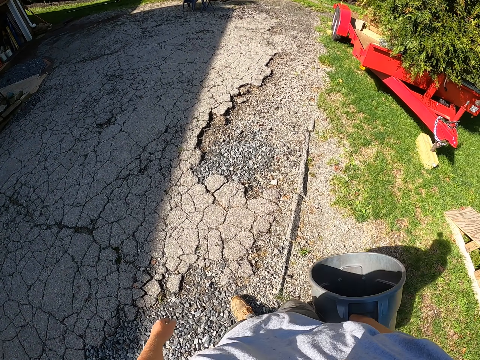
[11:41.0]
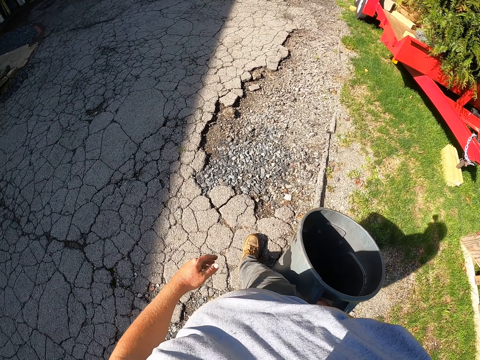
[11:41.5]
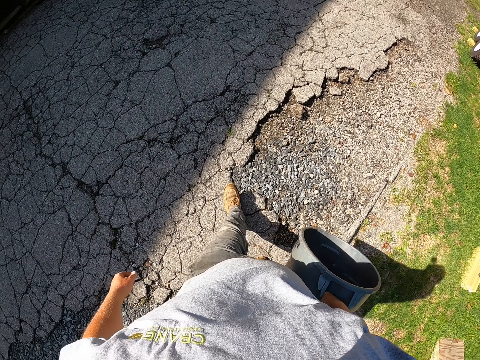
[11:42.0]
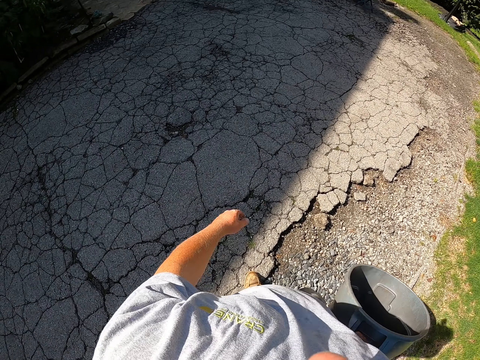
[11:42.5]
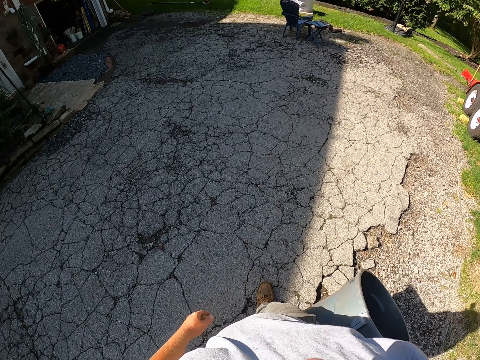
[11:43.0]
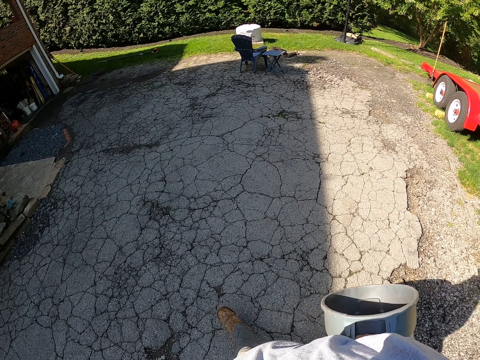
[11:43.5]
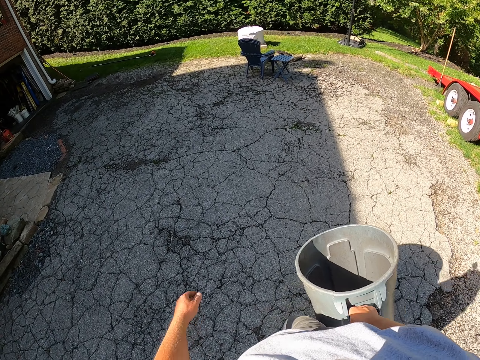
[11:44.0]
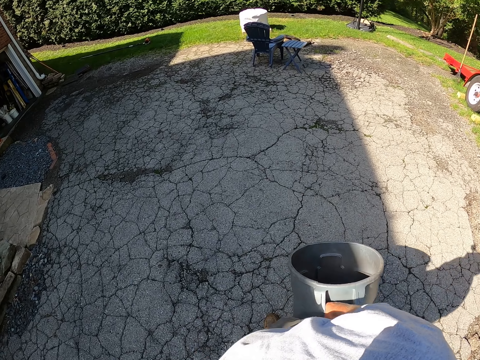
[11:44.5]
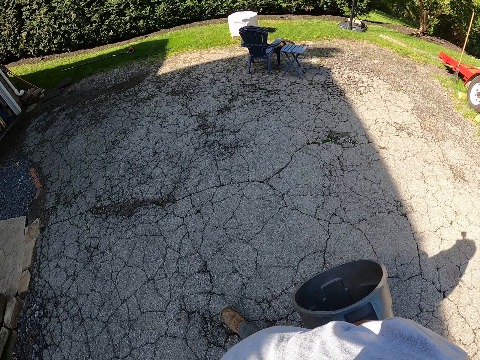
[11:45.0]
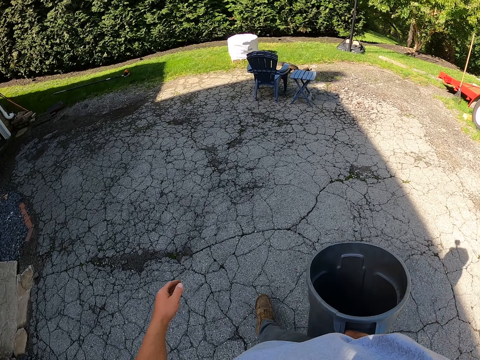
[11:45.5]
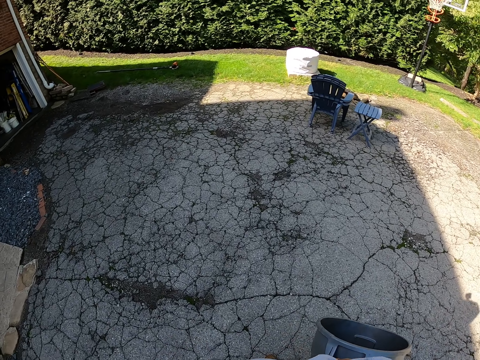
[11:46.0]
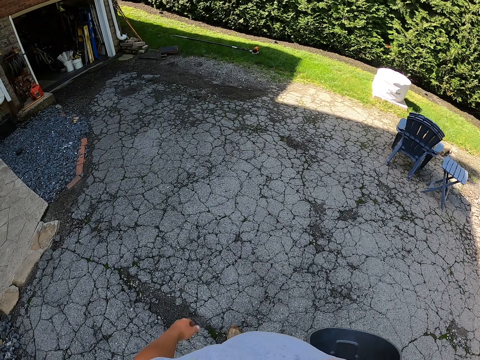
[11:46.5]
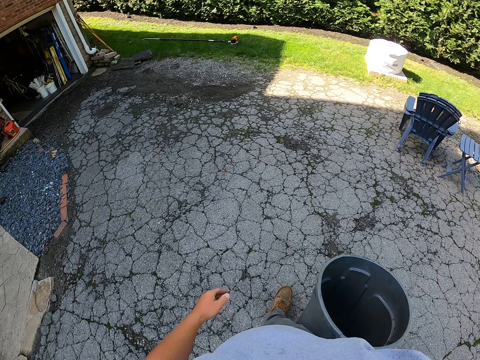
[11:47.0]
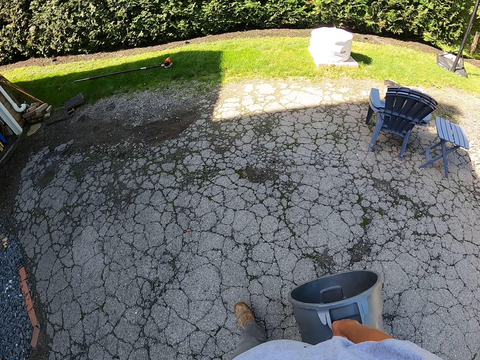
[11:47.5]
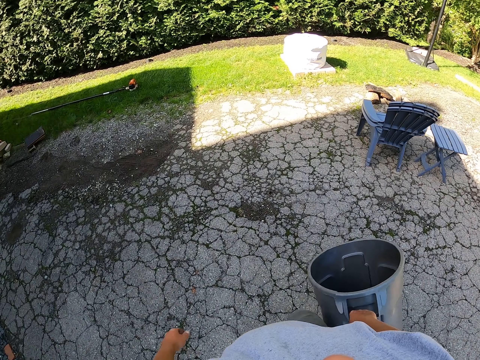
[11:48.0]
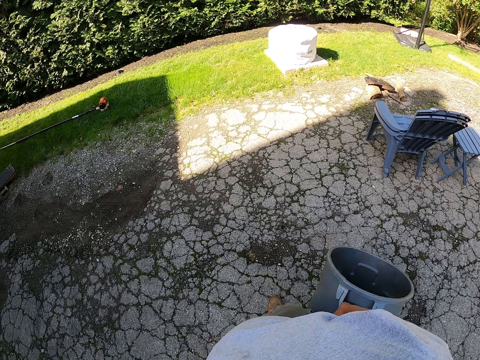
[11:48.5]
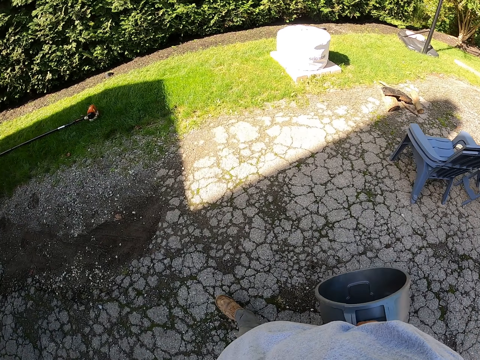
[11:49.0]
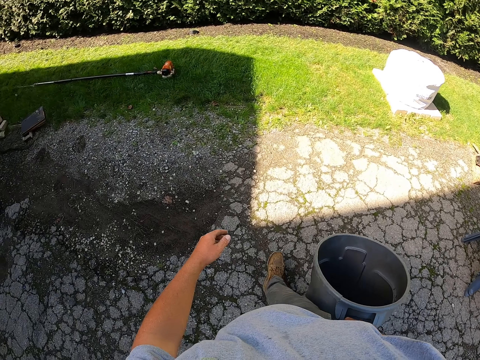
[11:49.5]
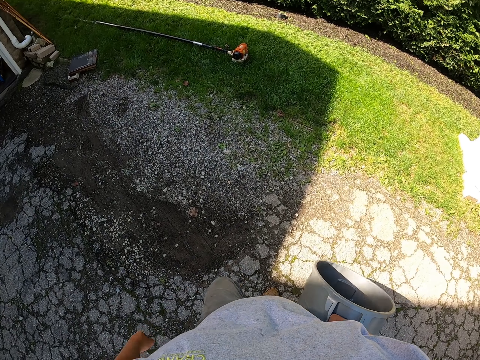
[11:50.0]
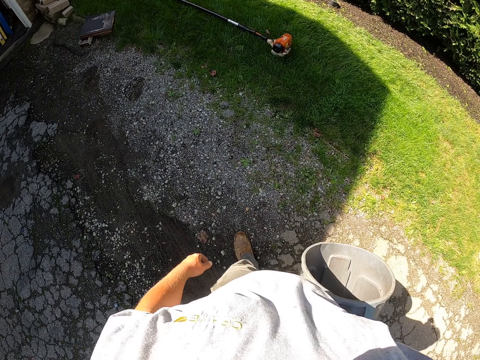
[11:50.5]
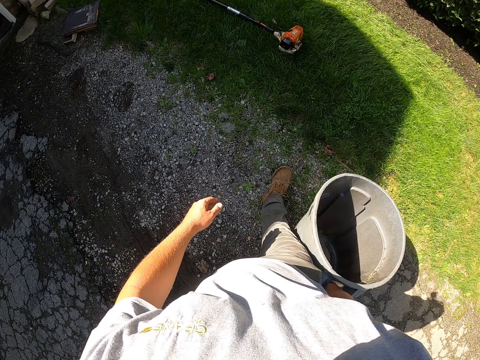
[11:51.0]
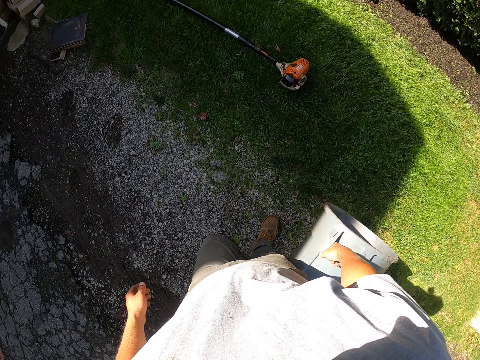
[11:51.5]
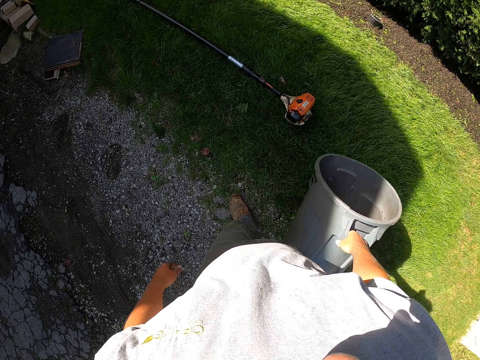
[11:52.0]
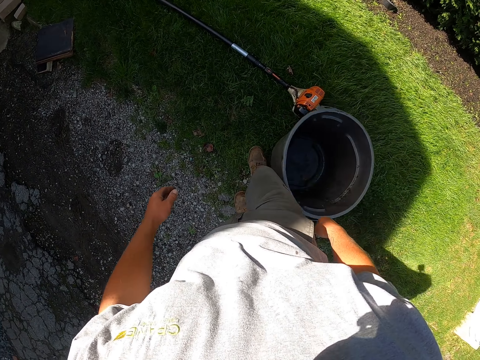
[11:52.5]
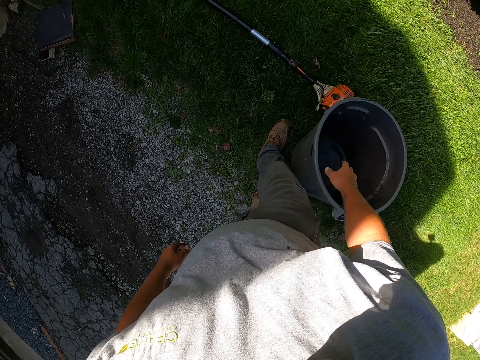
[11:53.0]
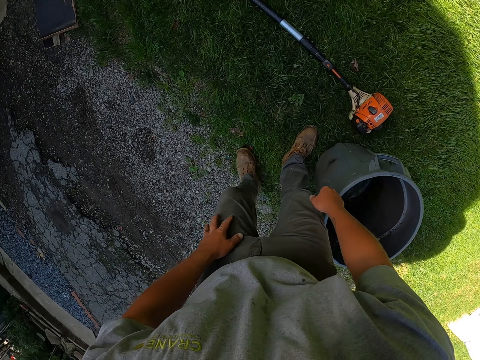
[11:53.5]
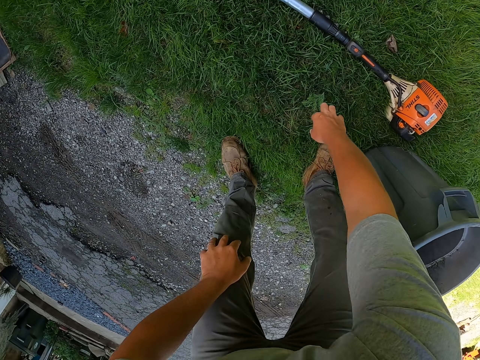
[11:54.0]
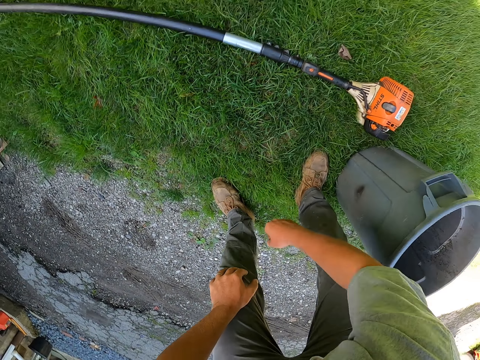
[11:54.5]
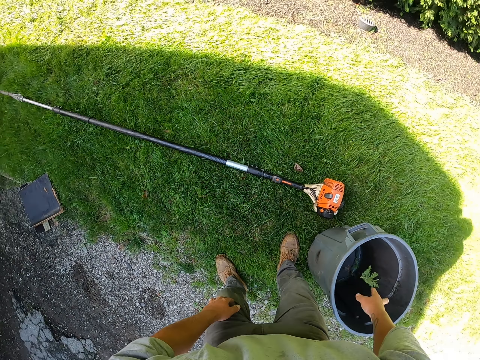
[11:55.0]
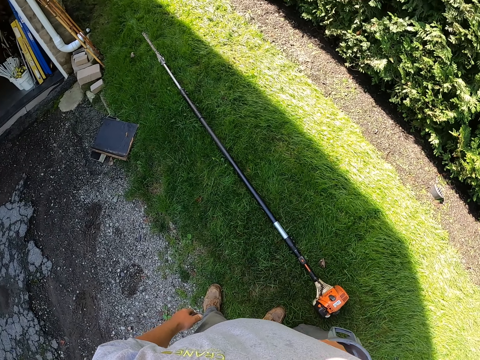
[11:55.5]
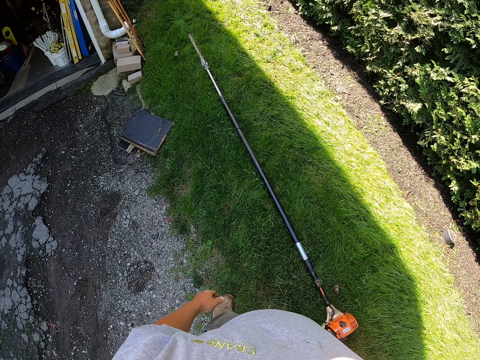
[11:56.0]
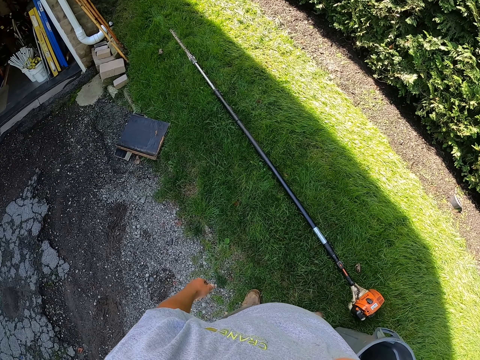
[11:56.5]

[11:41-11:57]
The camera wearer looks aside, looks forward and turns left. They throw the litter bin bucket on the grass. They pick up dirt. They pick the grass from the ground. They throw the dirt in the litter bin bucket.

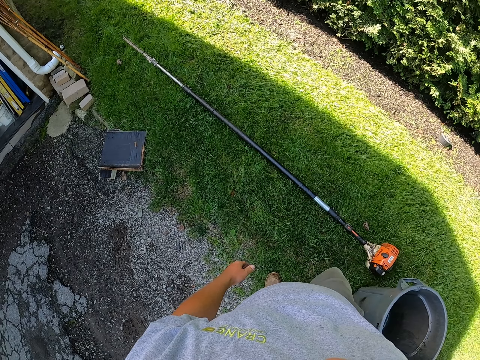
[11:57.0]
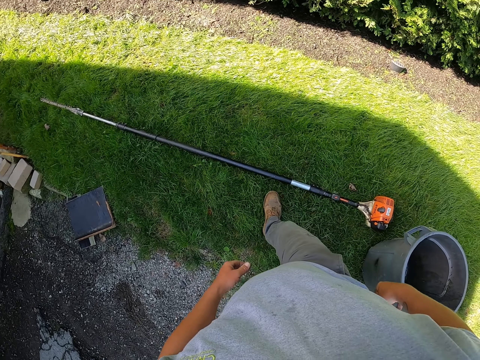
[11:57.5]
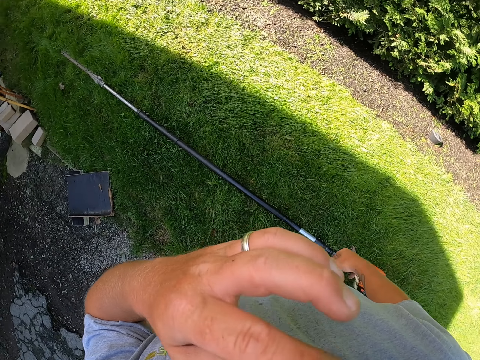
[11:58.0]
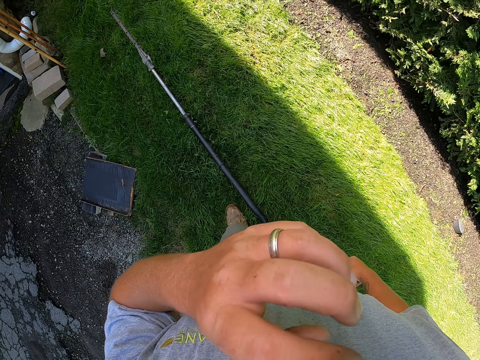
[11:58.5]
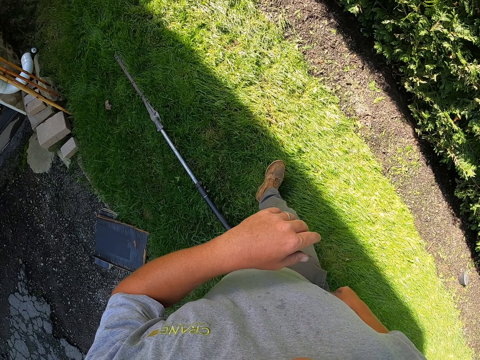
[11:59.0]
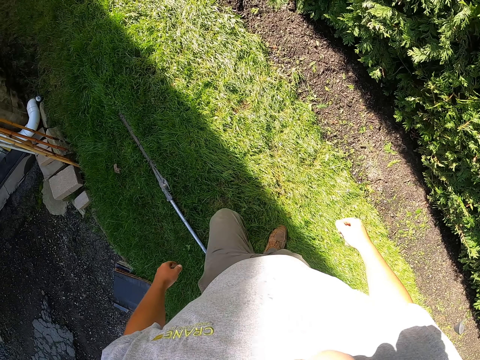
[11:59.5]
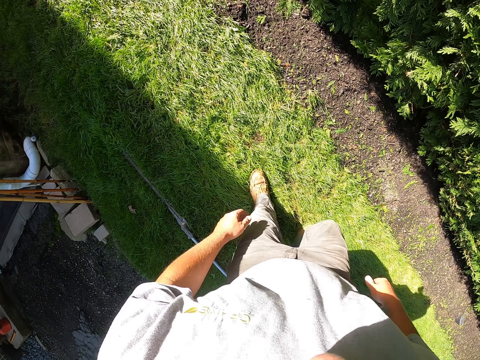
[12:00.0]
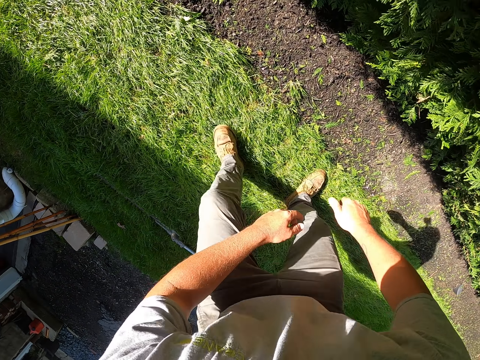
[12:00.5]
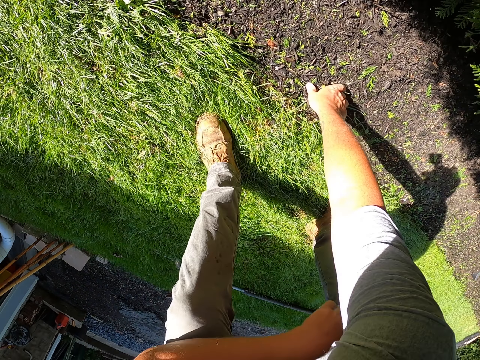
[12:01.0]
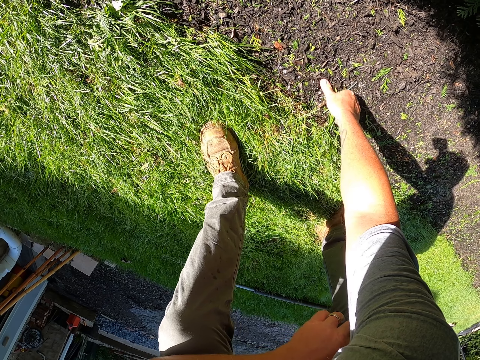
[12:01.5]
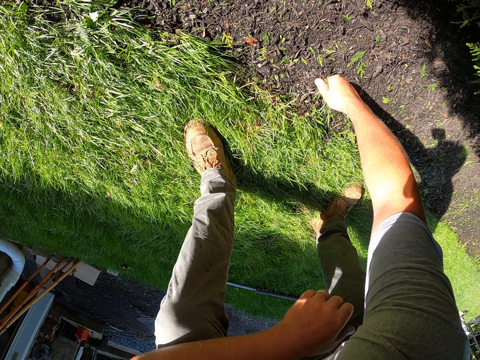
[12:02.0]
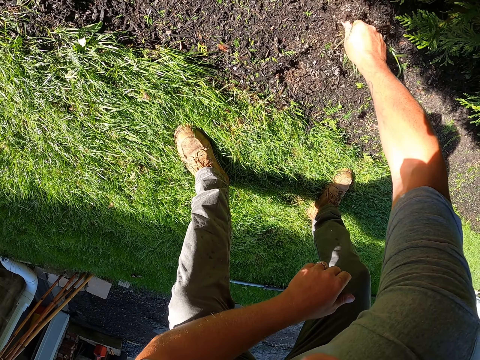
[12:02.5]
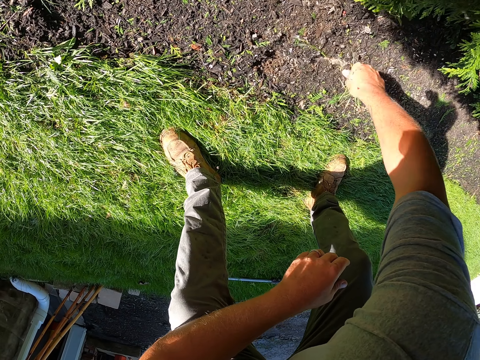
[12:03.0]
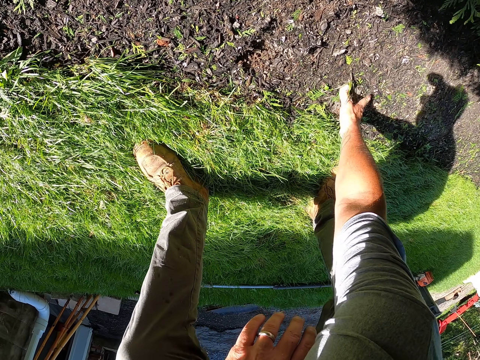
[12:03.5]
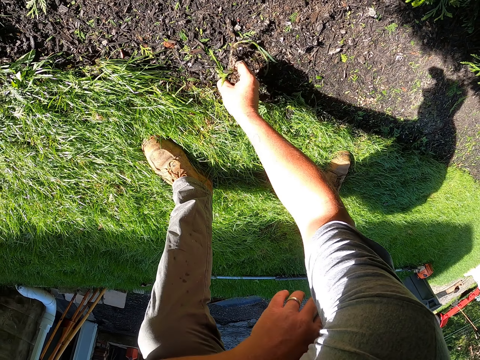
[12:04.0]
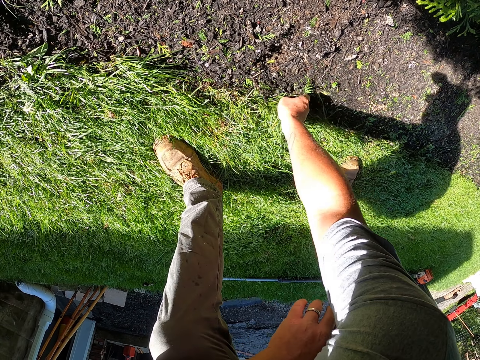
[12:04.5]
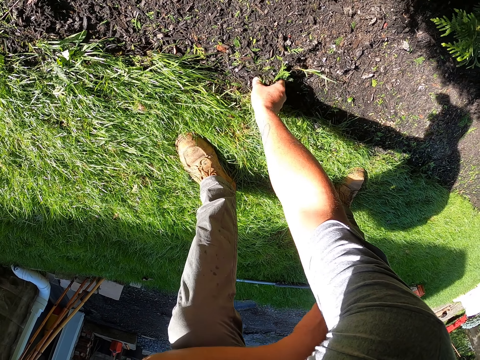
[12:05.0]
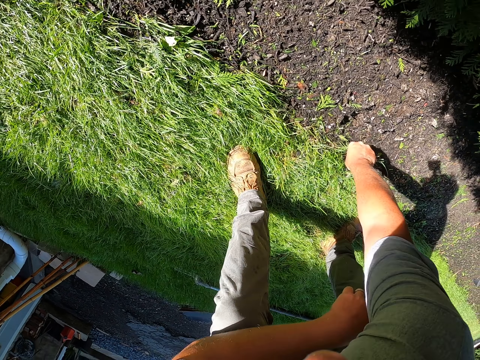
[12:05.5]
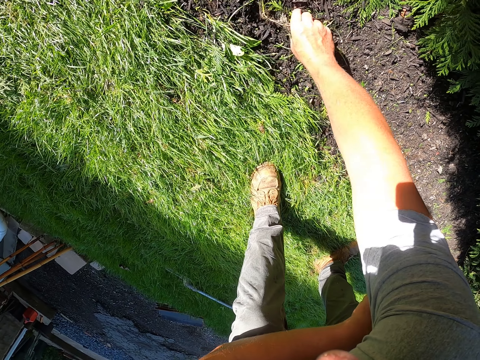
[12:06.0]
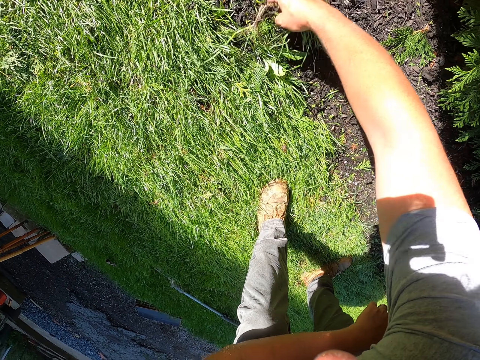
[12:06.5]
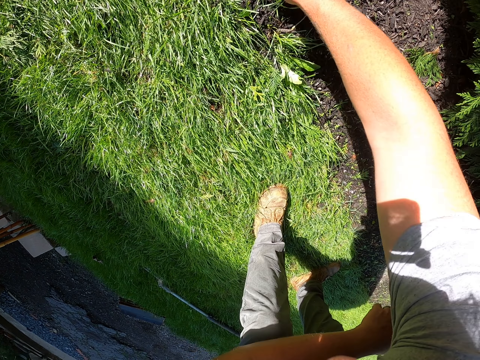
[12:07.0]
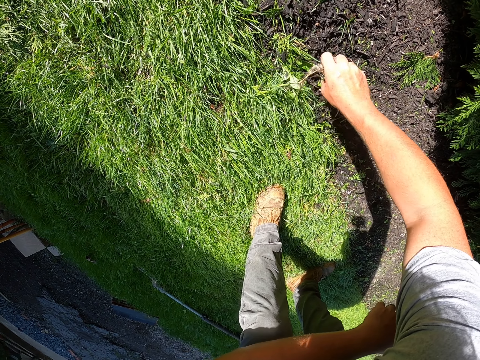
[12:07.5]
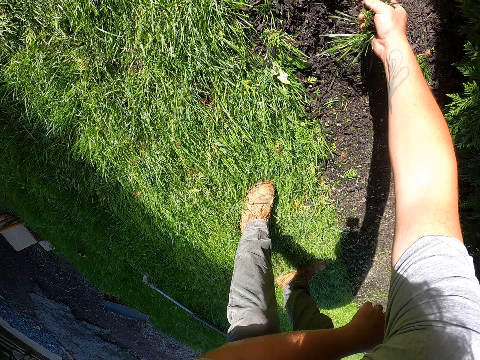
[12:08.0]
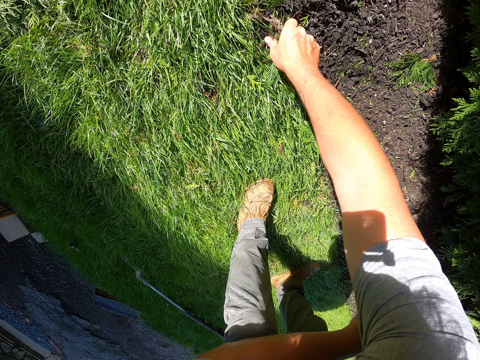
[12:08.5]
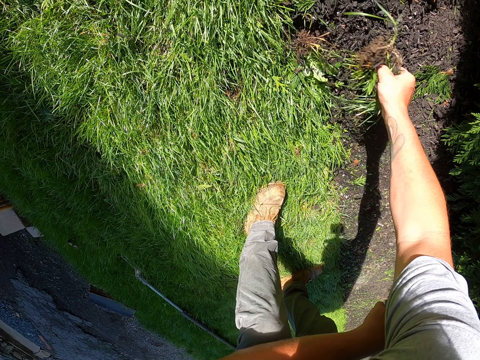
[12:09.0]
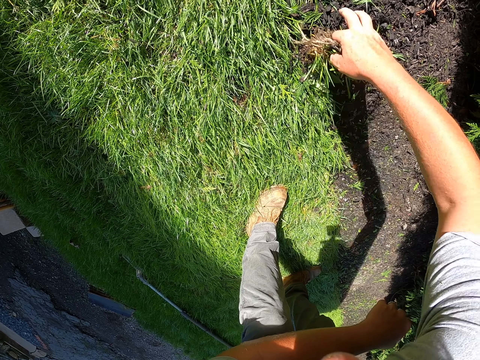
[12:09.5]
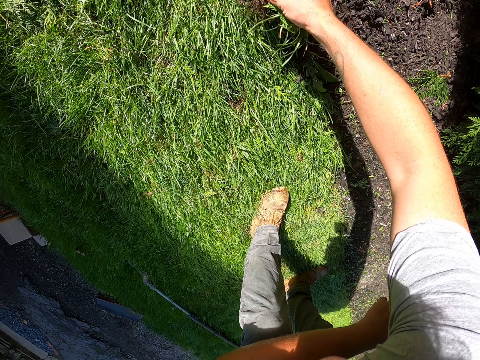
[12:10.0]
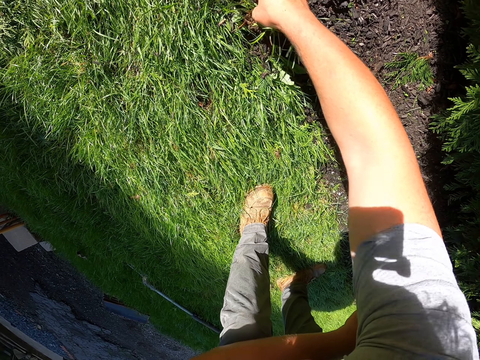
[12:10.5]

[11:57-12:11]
The camera wearer looks around. They walk on the grass. They move around the field. They pull dirt from the ground. They prune the grass. They pick the dirt.
